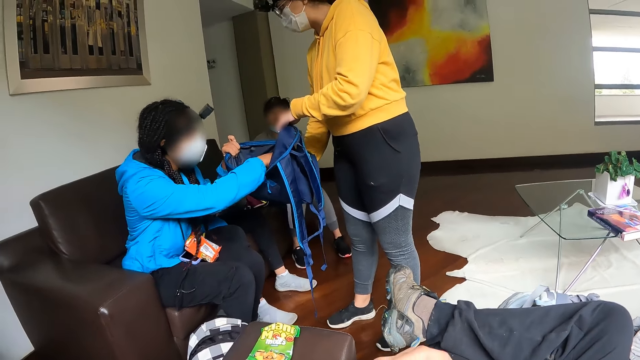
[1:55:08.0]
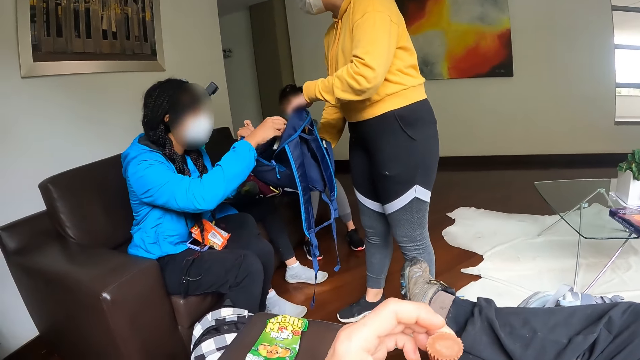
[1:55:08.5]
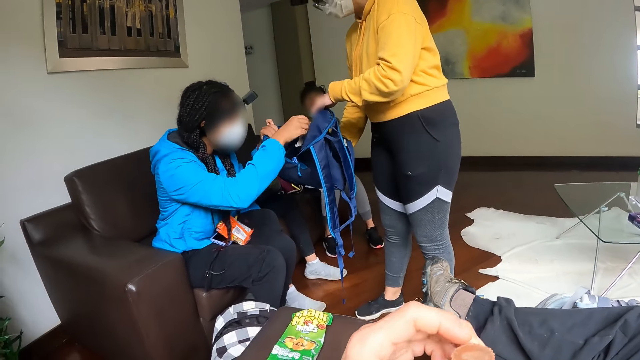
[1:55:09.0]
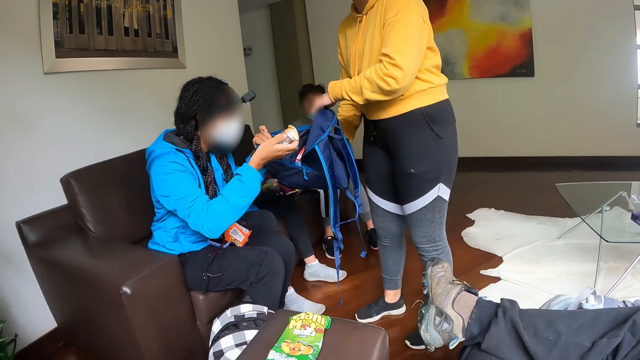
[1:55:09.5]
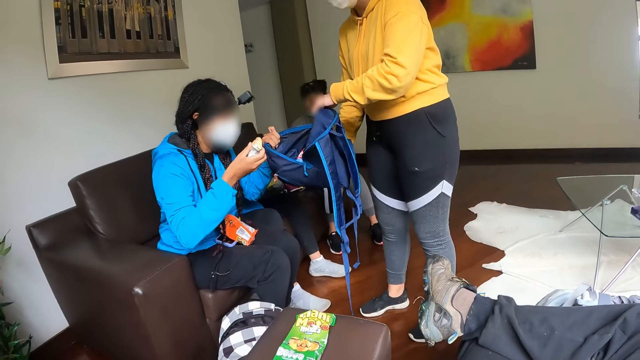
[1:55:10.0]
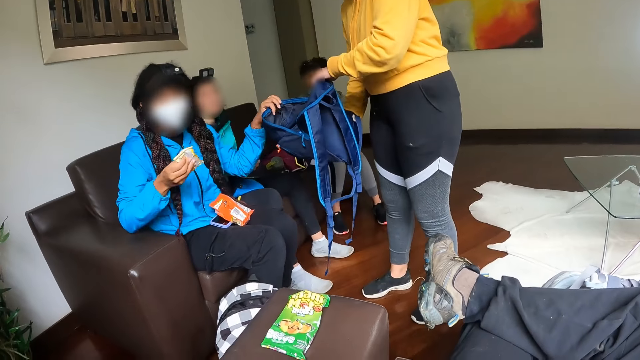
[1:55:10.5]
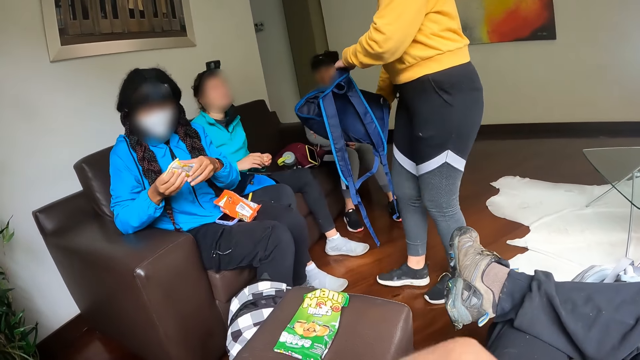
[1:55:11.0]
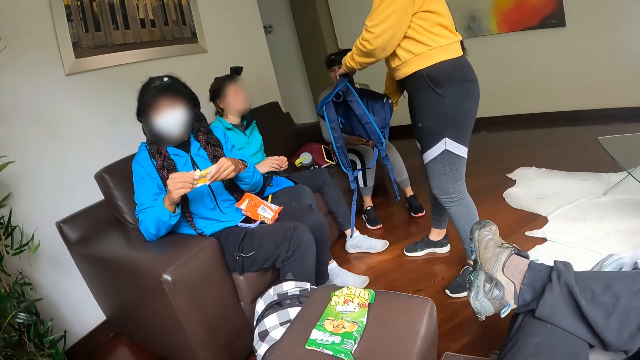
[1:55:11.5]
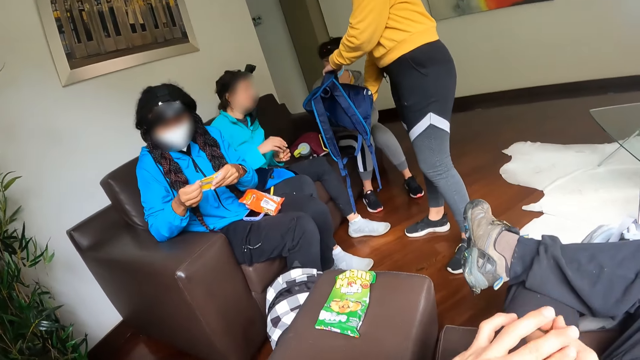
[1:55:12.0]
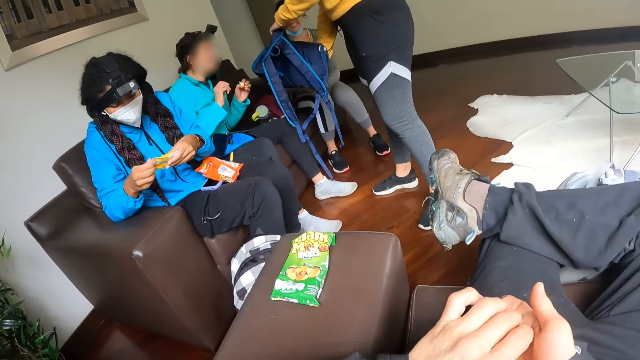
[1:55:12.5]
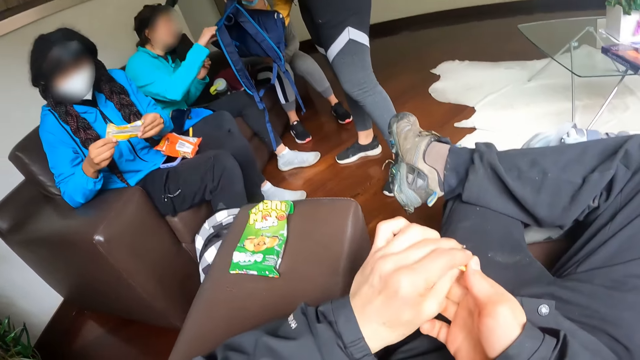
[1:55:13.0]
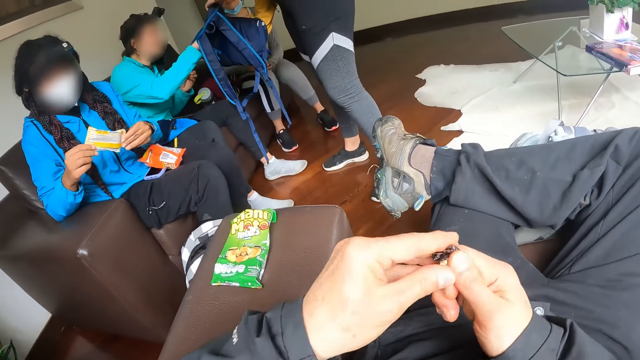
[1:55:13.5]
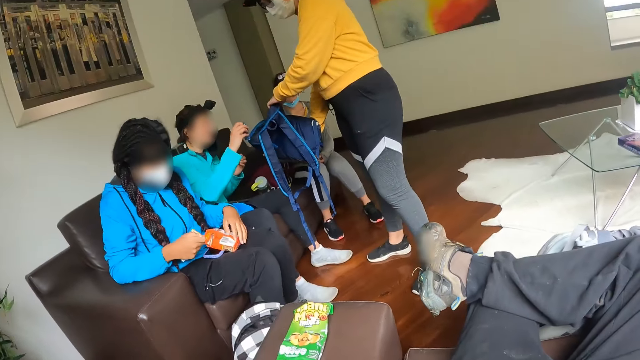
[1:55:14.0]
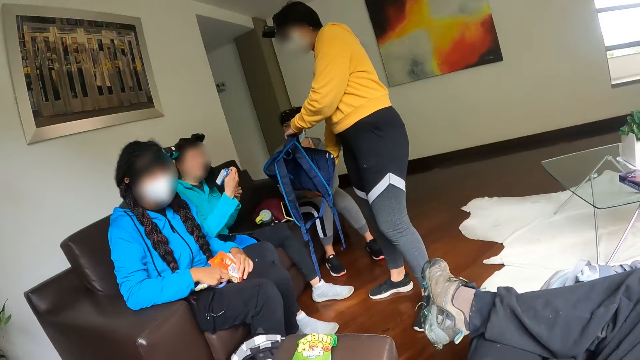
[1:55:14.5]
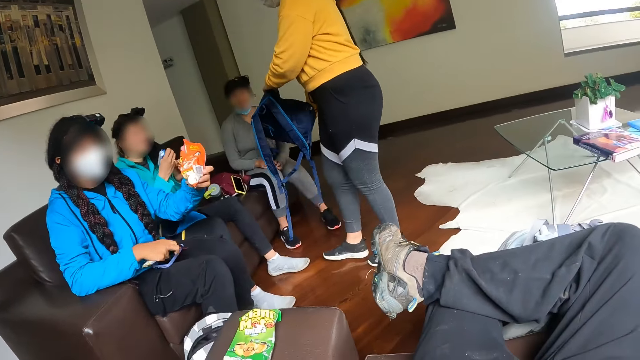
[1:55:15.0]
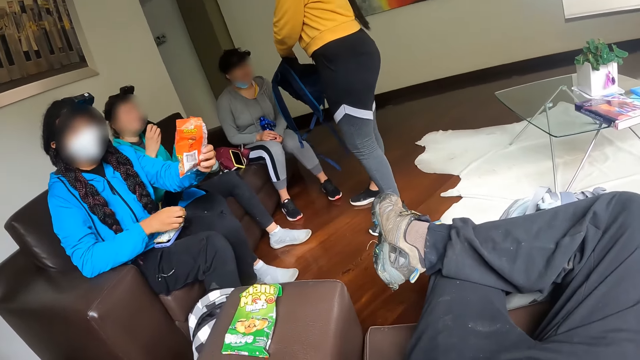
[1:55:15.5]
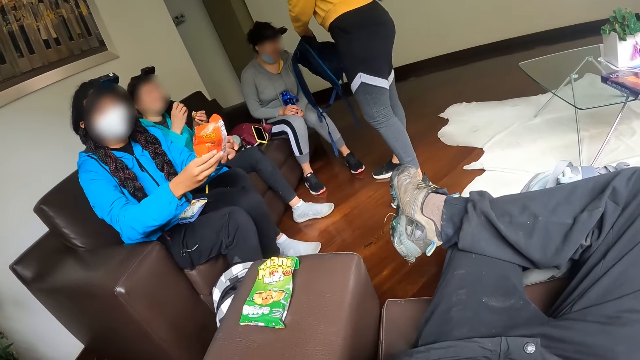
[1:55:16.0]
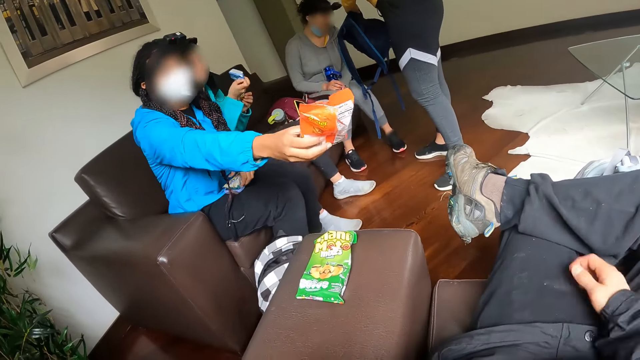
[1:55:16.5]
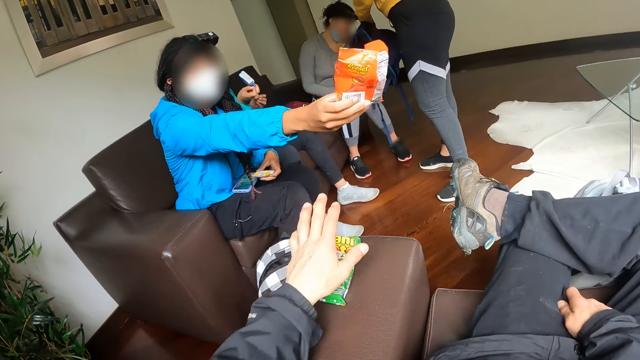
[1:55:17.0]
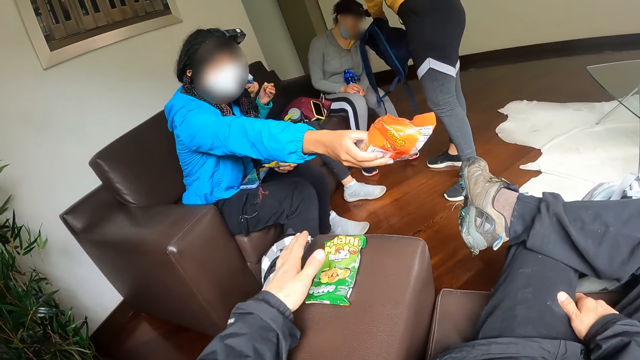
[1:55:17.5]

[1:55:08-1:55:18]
A person picks a packet of chocolate in a bag. The person converses with the camera wearer. A woman checks in the bag, and picks a pack of biscuits from the bag with another woman with her right hand. A third woman picks a bag of chips from her lap with her left hand. She drops the pack of biscuits on her lap with her right hand. The person hands a packet of crisps to the camera wearer. The third woman picks the pack of biscuits from her lap with her left hand.

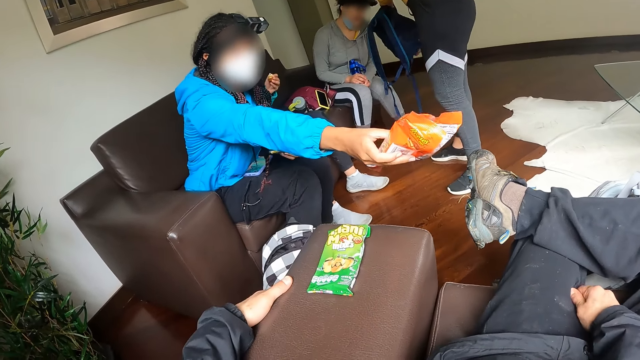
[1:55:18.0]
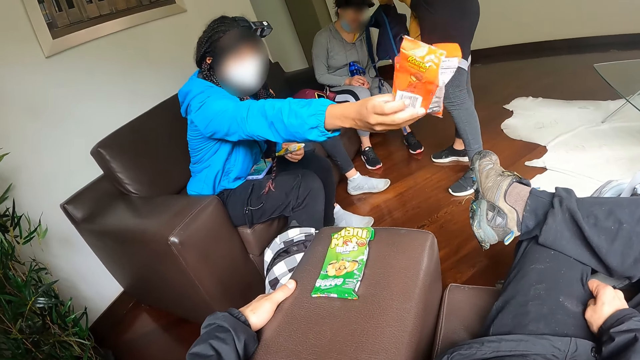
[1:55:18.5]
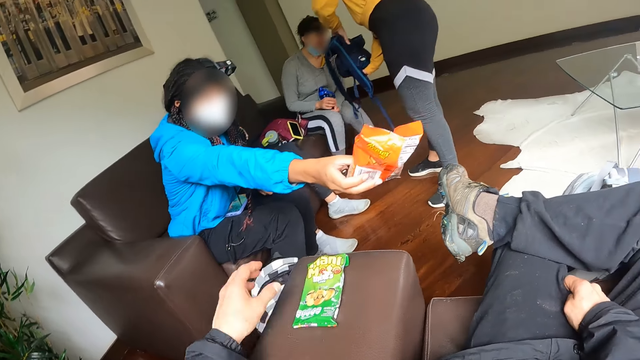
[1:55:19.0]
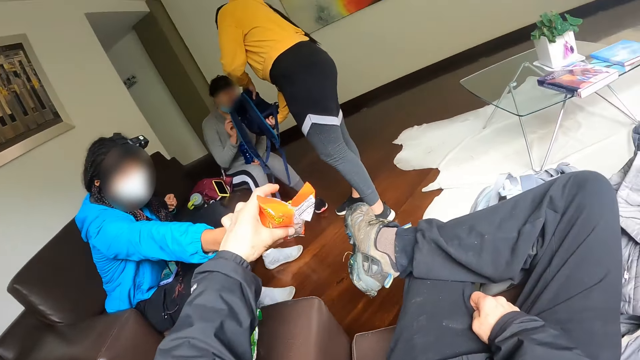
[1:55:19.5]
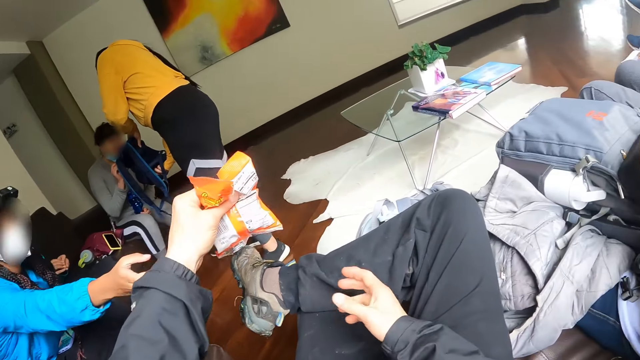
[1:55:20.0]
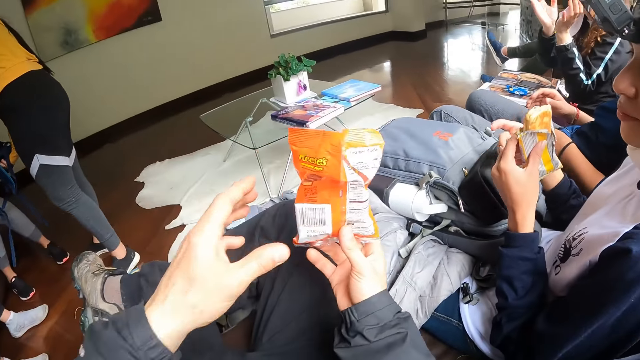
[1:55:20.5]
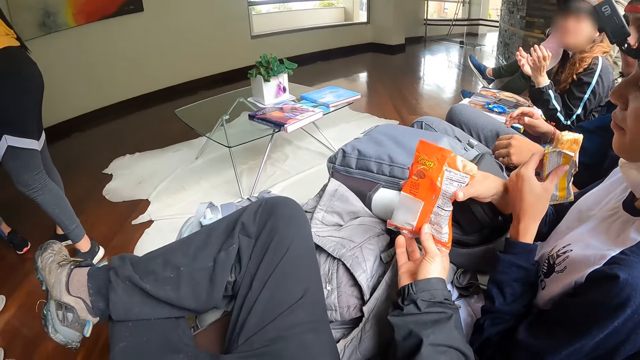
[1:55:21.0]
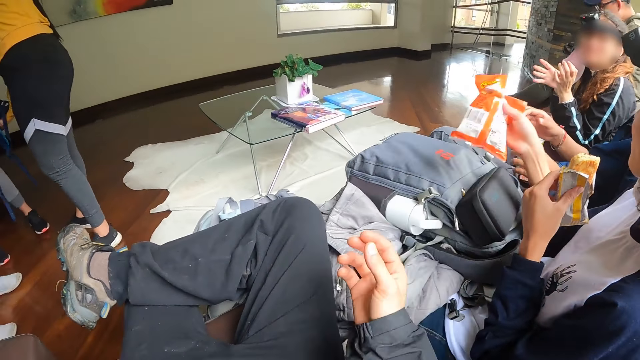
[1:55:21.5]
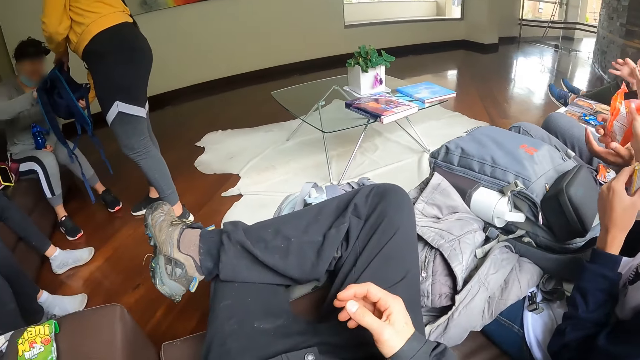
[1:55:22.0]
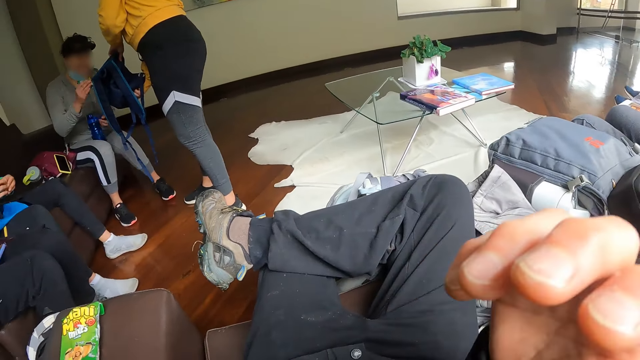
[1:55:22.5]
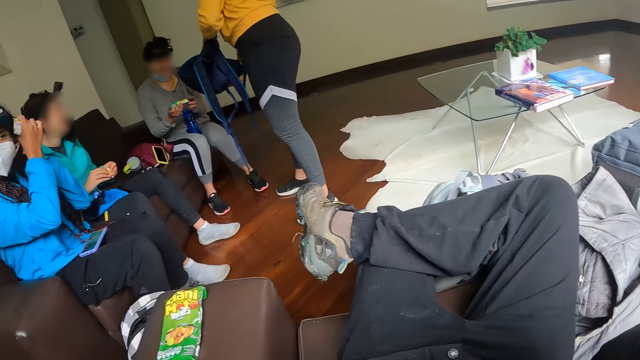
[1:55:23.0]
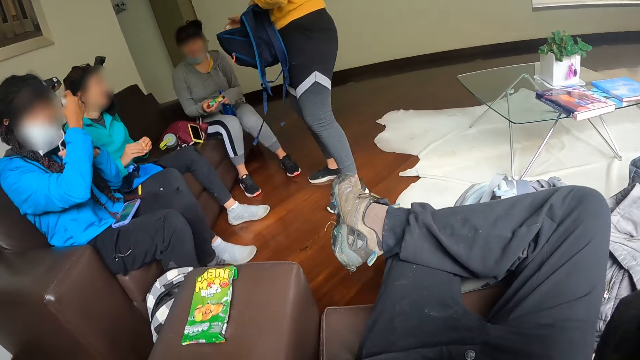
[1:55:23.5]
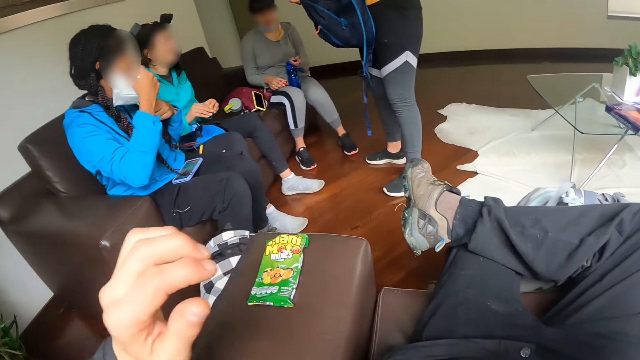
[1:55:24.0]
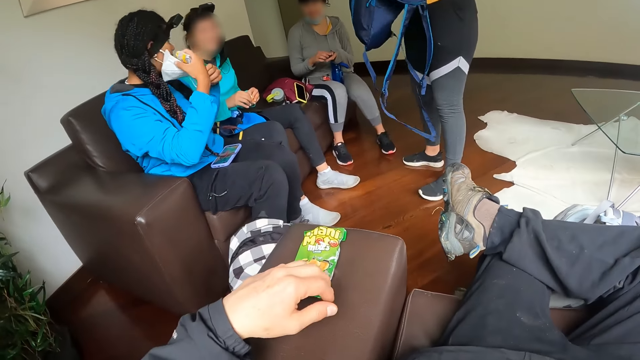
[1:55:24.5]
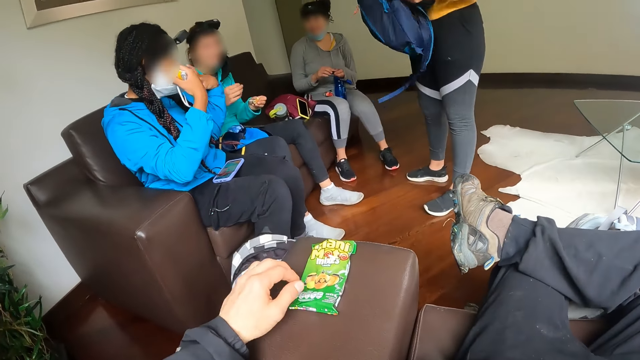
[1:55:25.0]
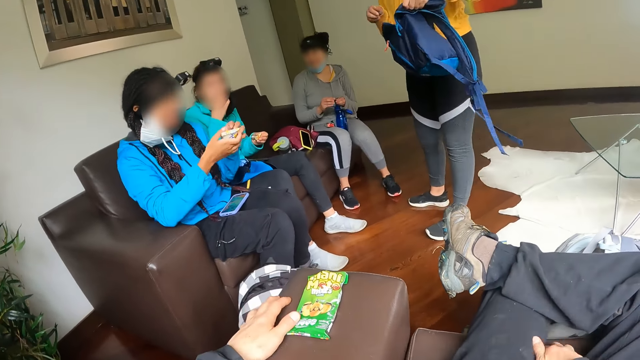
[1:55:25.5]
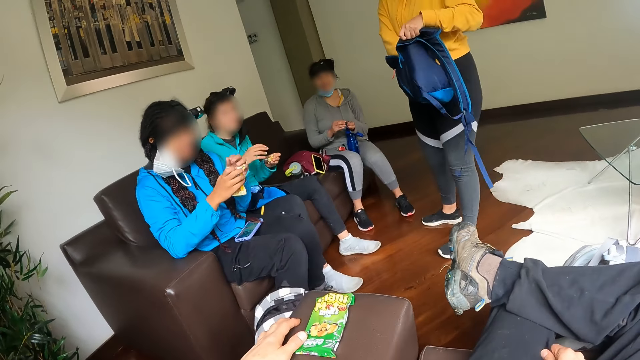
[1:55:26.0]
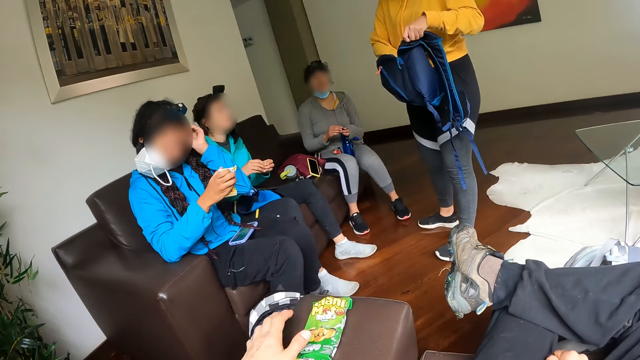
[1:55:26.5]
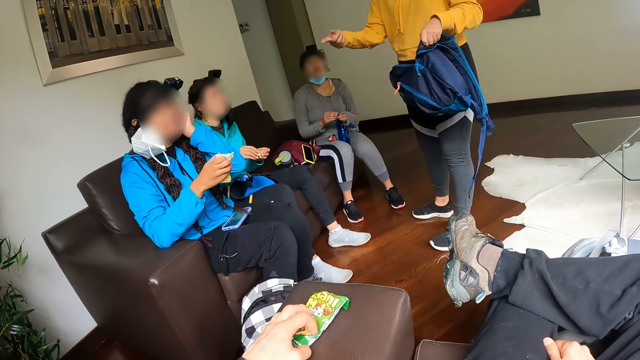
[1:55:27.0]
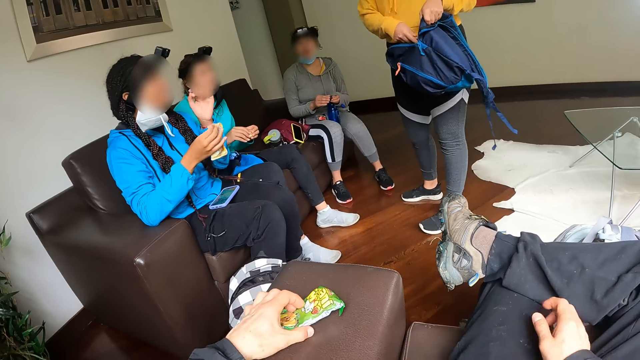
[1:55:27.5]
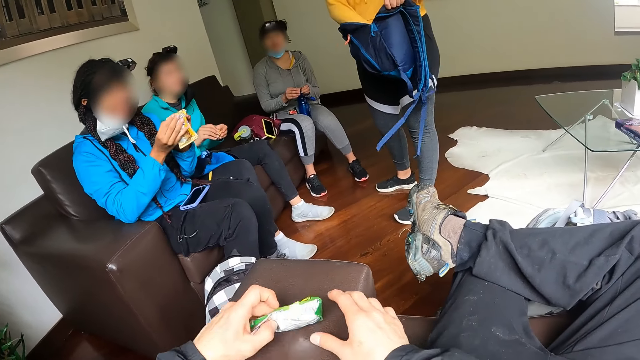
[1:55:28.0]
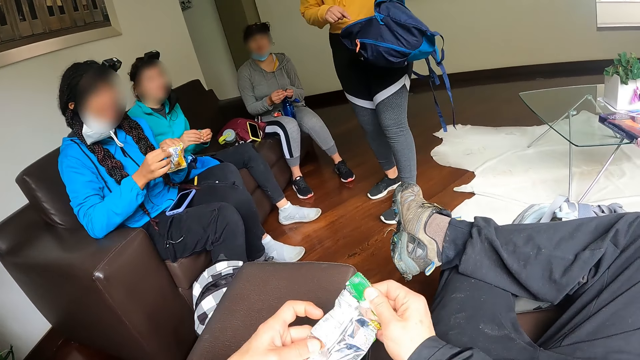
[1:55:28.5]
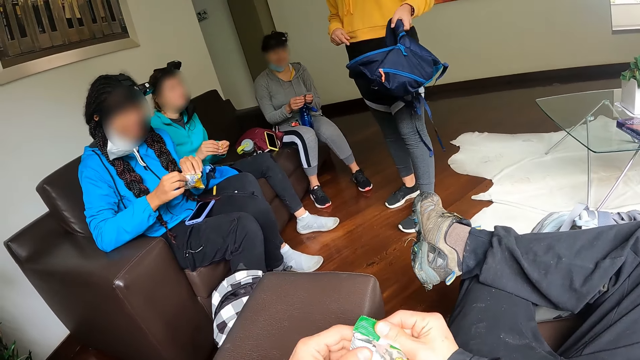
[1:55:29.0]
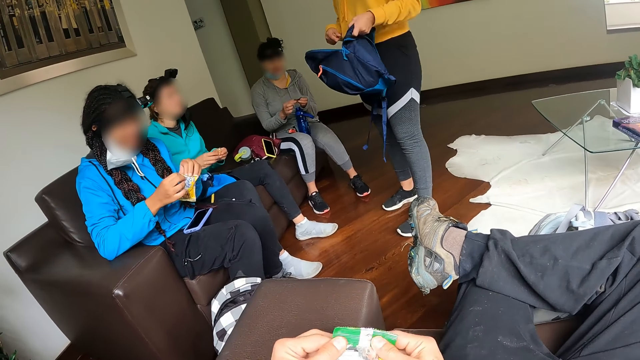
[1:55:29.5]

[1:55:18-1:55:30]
A woman shakes the bag in both hands. The camera wearer takes the bag of chips or packet of crisps from another woman with his left hand. A person checks in a bag. The camera wearer passes the bag of chips from his left hand to his right hand. A third woman takes the bag of chips from the camera wearer with her right hand. A fourth woman picks a pack of biscuits from the bag with the first woman with her right hand. The third woman hands the packet of crisps to another person. The second woman removes a face mask on her face with both hands. The first woman adjusts the bag with both hands. The camera wearer adjusts the camera. The fourth woman drops the pack of biscuits on her lap with her right hand. A fifth woman eats a biscuit with her right hand. The camera wearer picks the pack of biscuits from the arm of the chair with his left hand. The second woman adjusts the camera. A third person converses with the second woman. The second woman opens the pack of biscuits with both hands.
